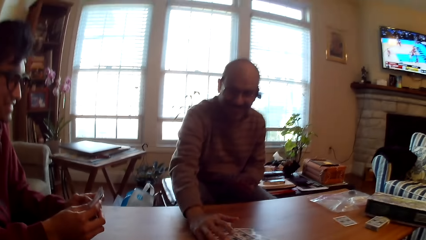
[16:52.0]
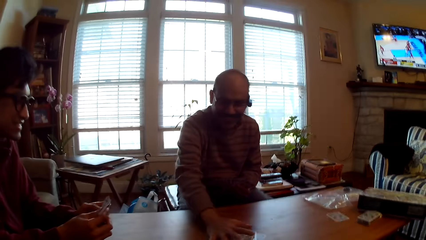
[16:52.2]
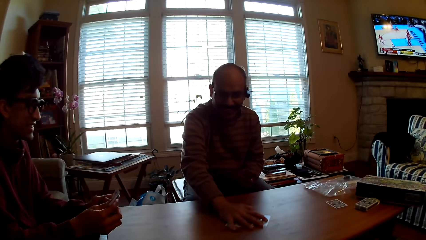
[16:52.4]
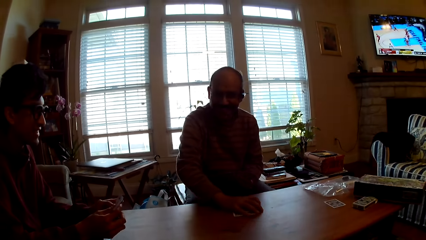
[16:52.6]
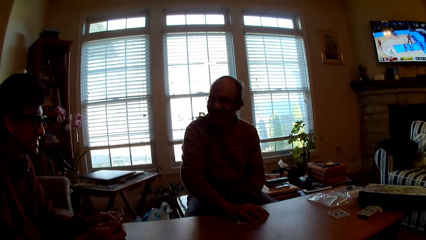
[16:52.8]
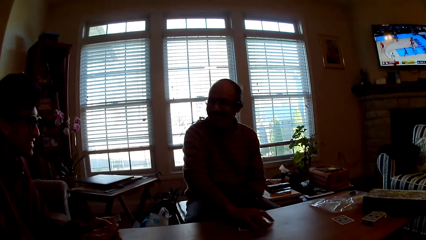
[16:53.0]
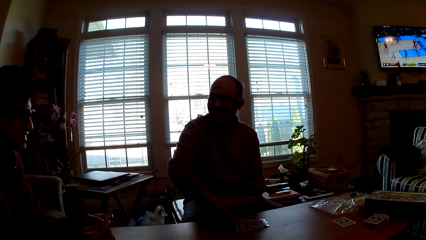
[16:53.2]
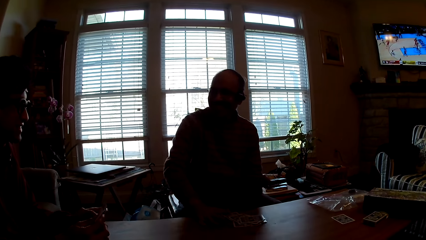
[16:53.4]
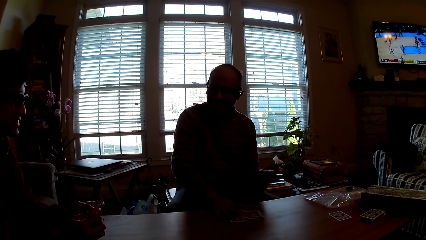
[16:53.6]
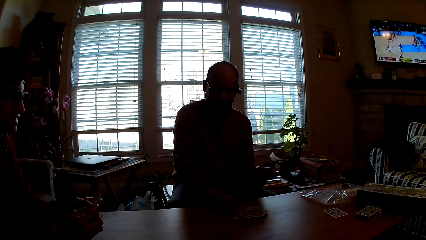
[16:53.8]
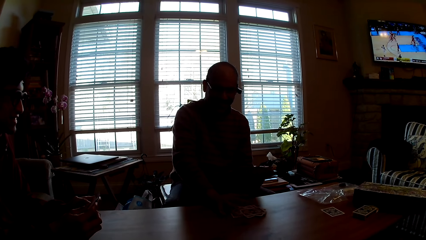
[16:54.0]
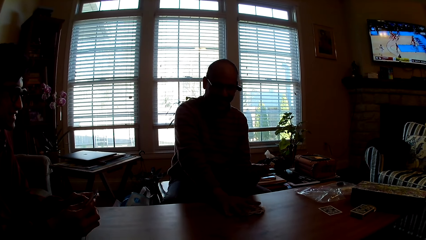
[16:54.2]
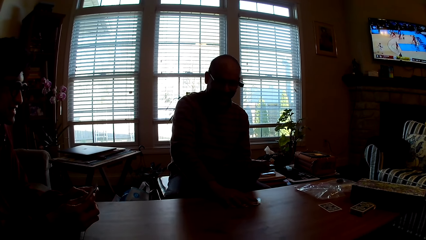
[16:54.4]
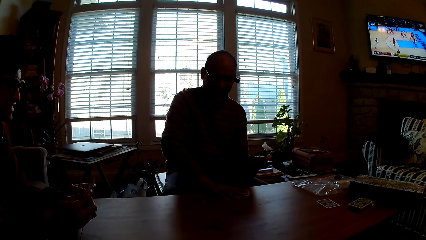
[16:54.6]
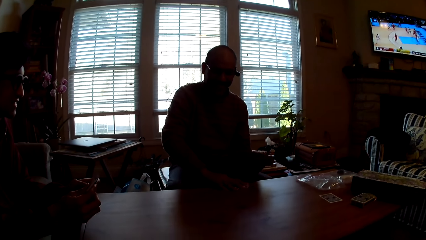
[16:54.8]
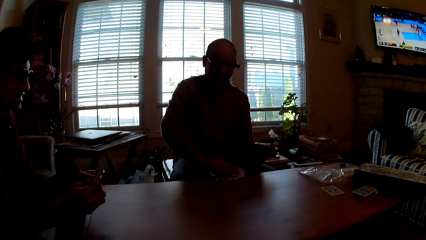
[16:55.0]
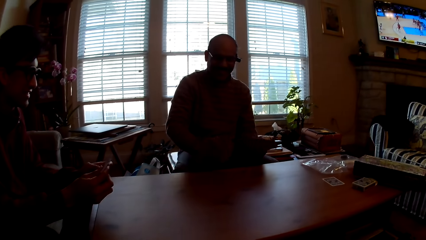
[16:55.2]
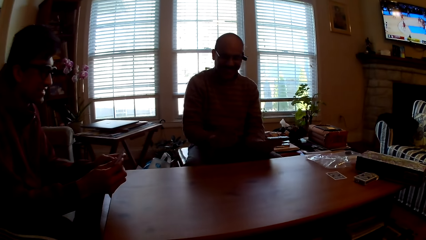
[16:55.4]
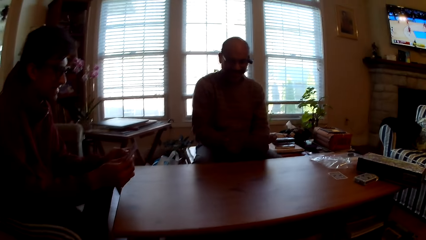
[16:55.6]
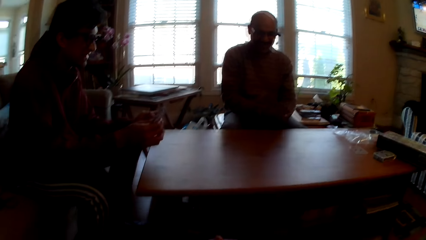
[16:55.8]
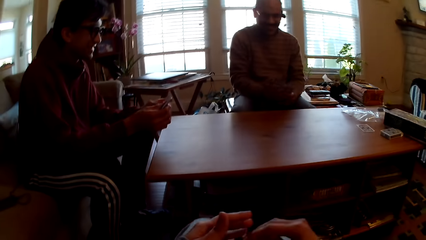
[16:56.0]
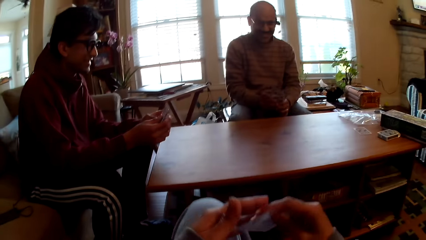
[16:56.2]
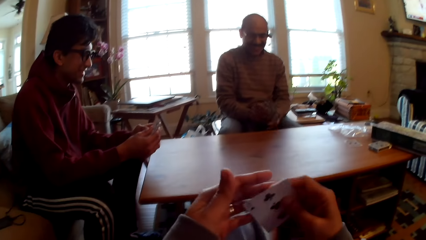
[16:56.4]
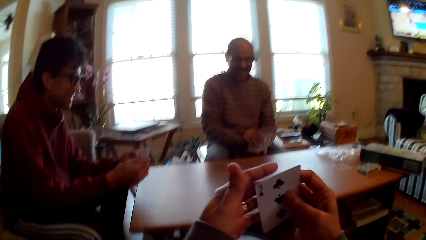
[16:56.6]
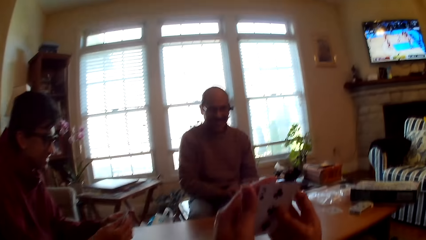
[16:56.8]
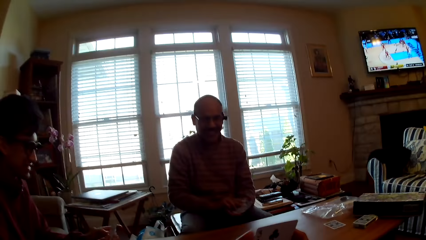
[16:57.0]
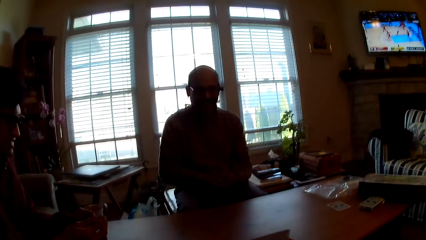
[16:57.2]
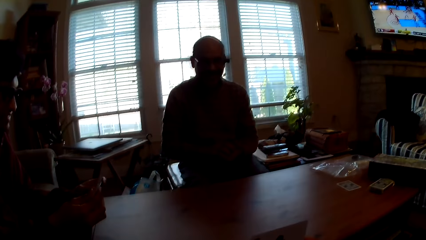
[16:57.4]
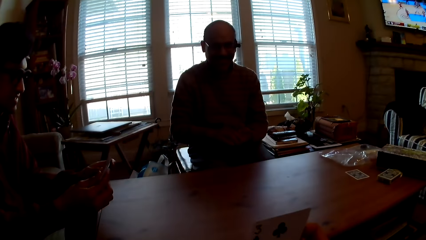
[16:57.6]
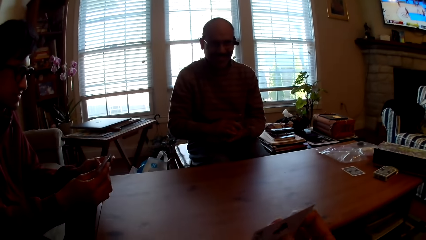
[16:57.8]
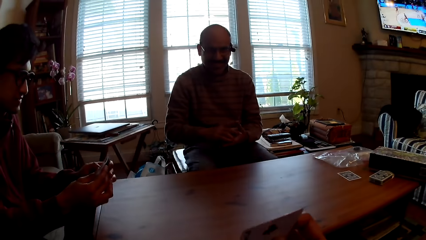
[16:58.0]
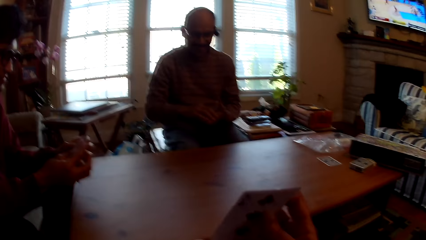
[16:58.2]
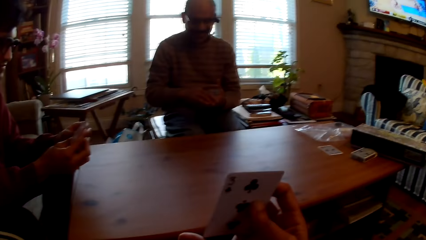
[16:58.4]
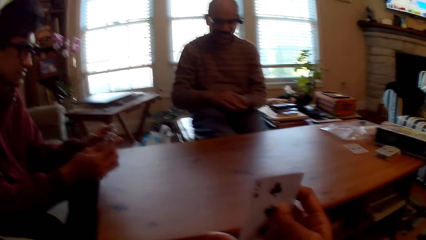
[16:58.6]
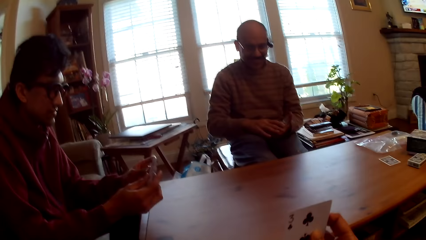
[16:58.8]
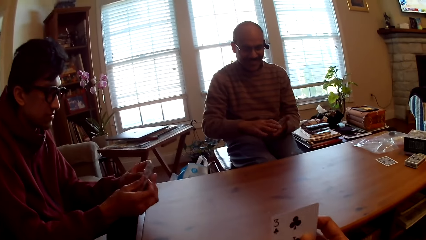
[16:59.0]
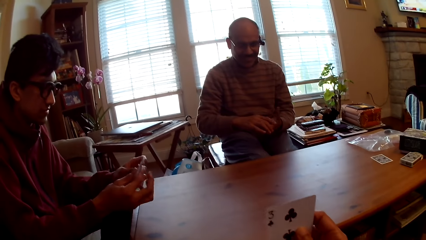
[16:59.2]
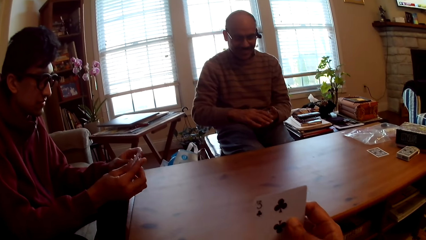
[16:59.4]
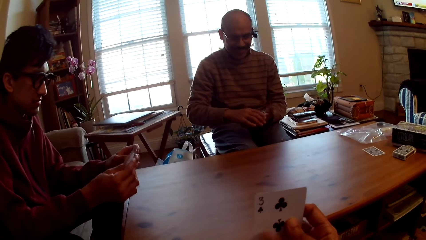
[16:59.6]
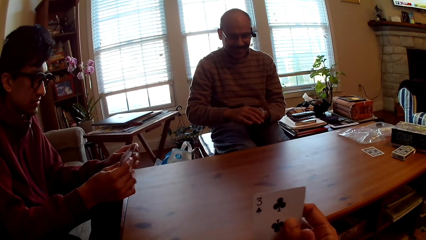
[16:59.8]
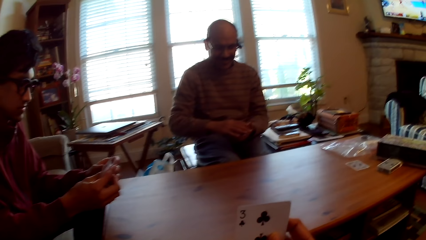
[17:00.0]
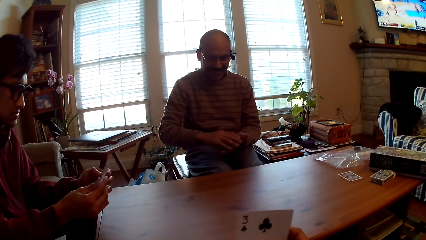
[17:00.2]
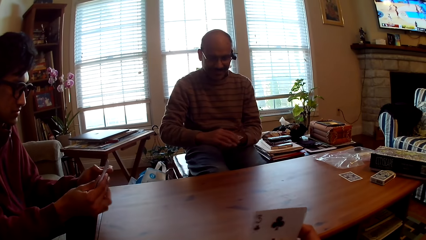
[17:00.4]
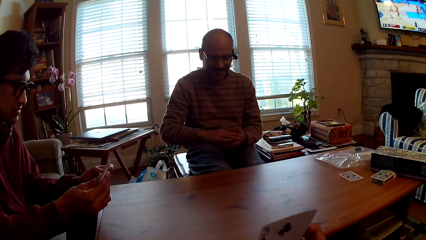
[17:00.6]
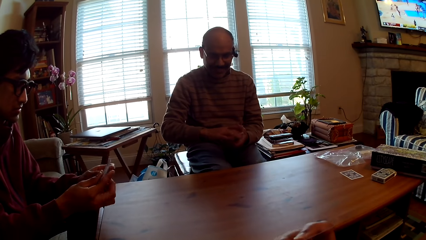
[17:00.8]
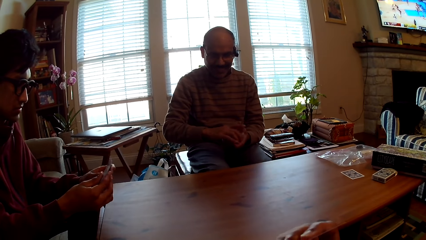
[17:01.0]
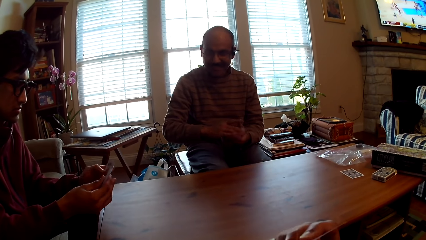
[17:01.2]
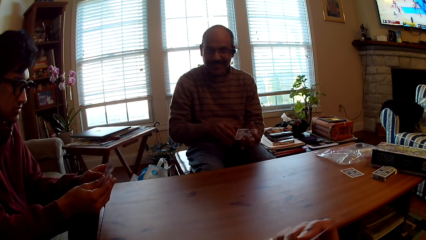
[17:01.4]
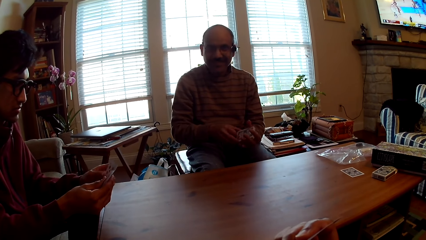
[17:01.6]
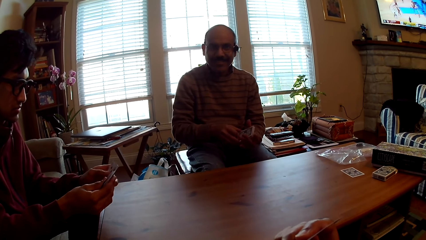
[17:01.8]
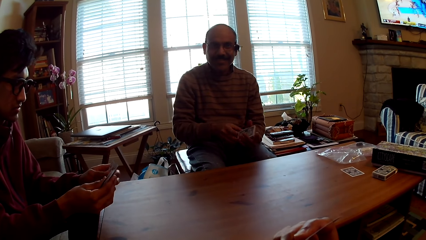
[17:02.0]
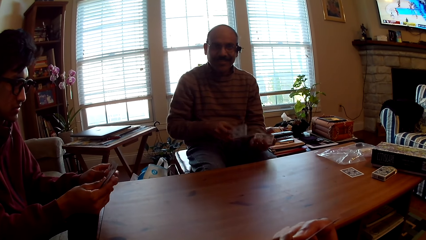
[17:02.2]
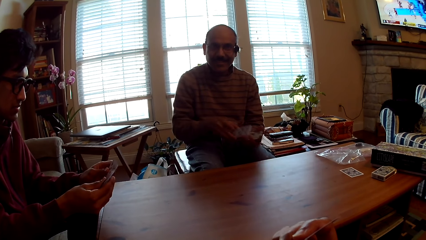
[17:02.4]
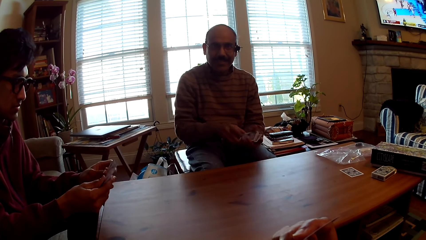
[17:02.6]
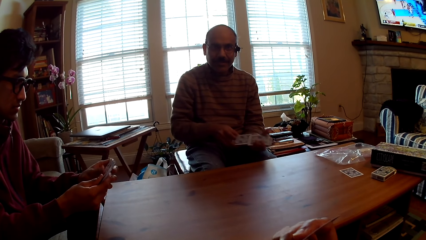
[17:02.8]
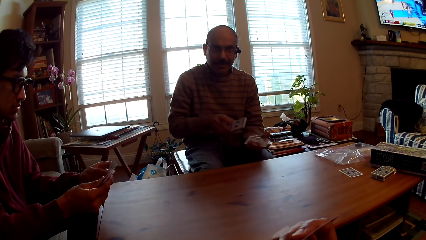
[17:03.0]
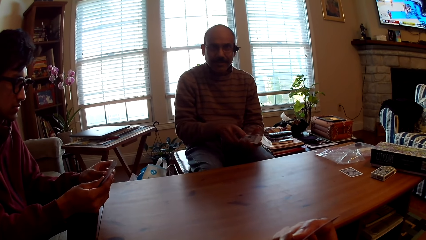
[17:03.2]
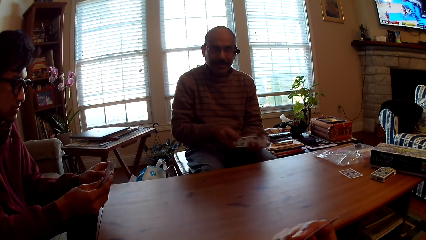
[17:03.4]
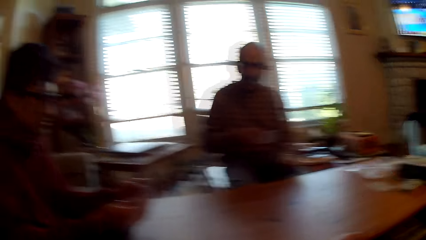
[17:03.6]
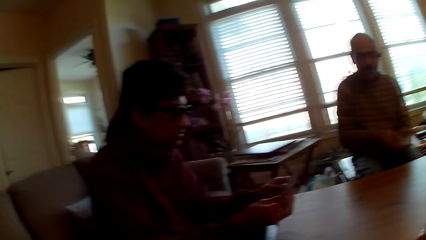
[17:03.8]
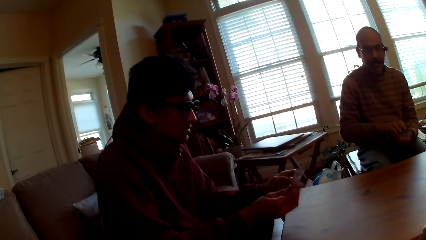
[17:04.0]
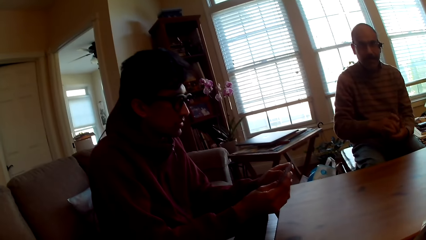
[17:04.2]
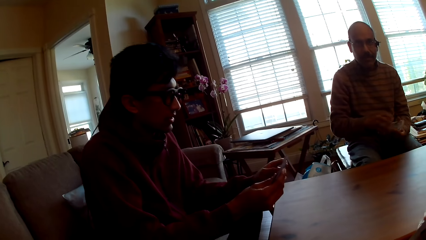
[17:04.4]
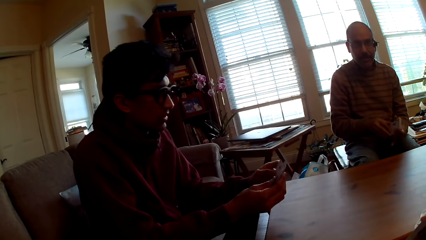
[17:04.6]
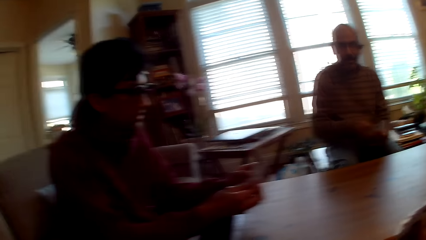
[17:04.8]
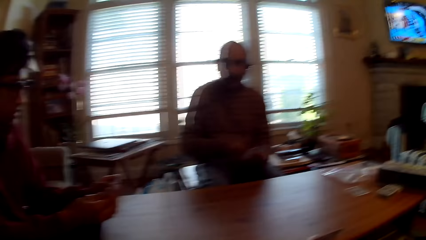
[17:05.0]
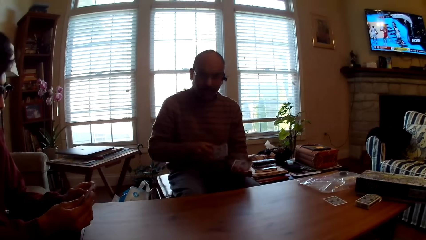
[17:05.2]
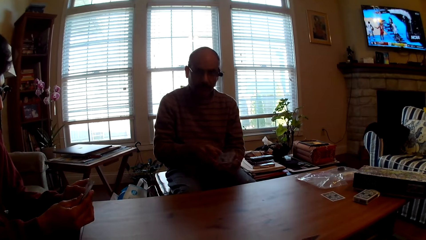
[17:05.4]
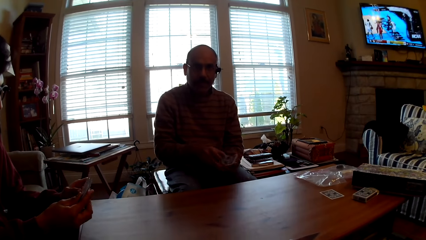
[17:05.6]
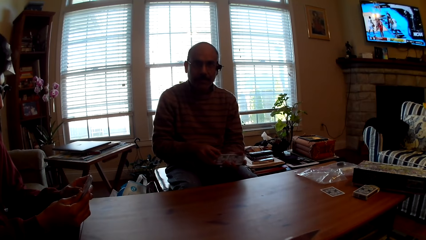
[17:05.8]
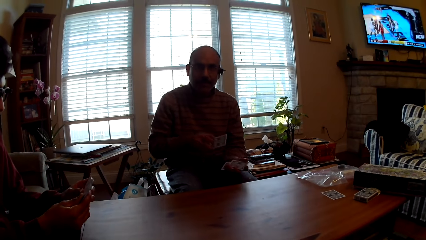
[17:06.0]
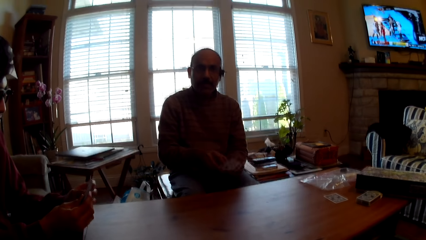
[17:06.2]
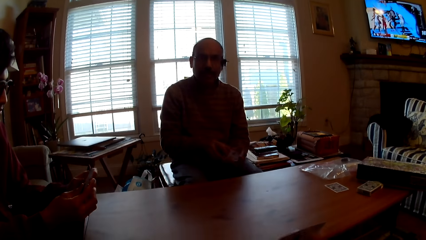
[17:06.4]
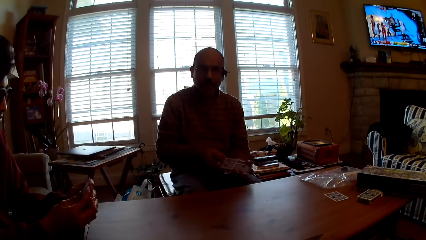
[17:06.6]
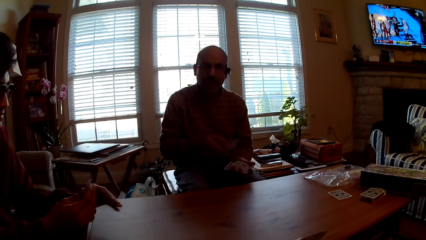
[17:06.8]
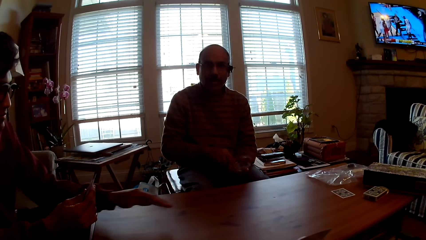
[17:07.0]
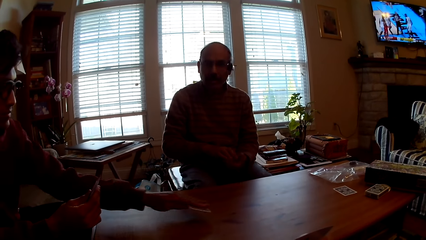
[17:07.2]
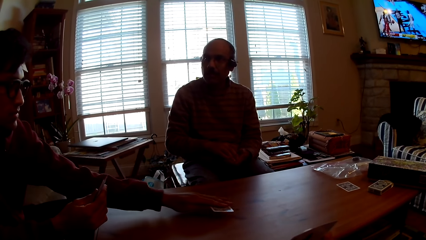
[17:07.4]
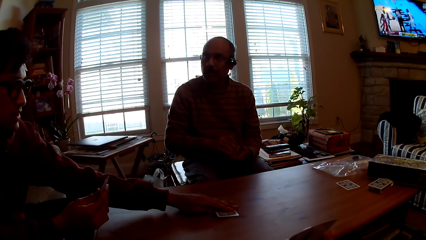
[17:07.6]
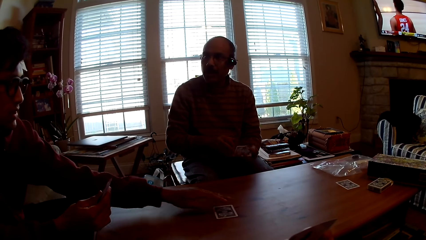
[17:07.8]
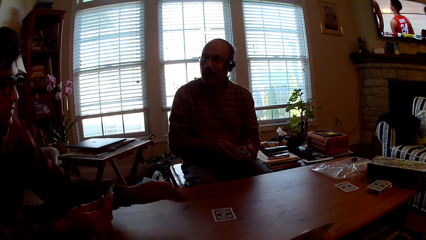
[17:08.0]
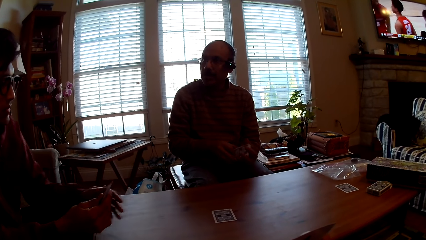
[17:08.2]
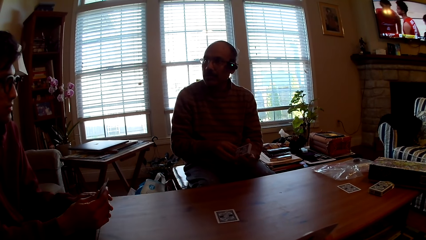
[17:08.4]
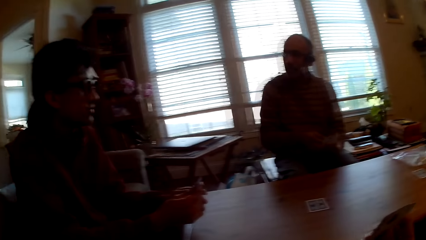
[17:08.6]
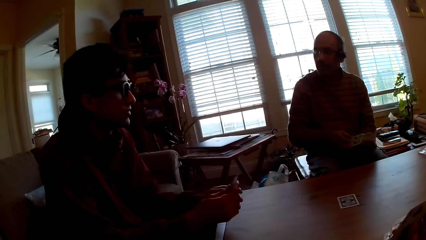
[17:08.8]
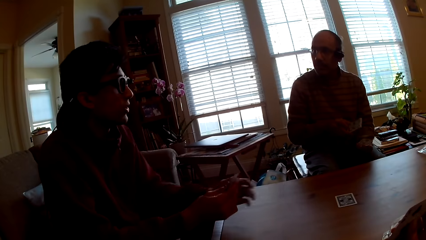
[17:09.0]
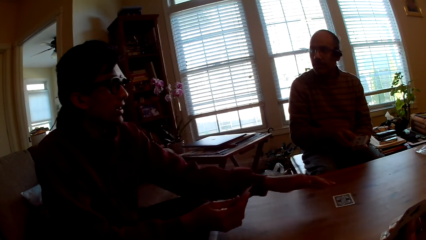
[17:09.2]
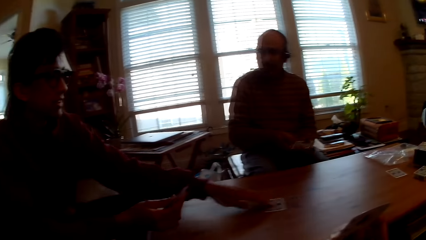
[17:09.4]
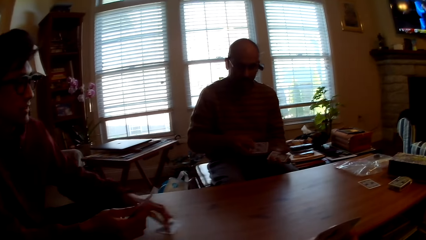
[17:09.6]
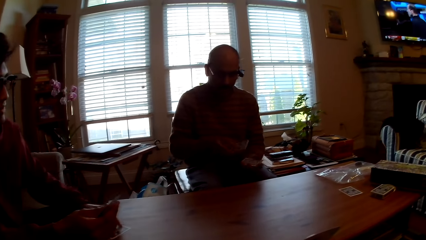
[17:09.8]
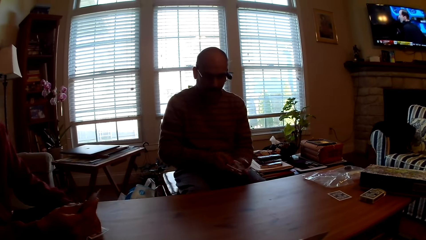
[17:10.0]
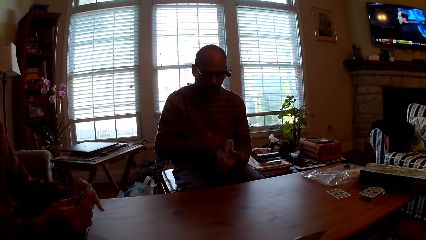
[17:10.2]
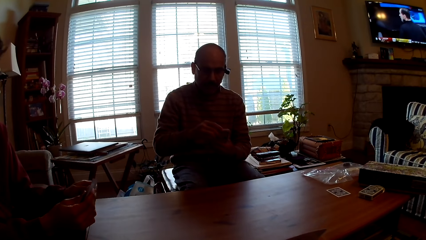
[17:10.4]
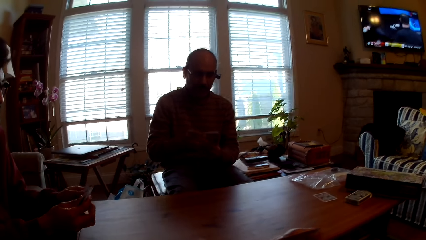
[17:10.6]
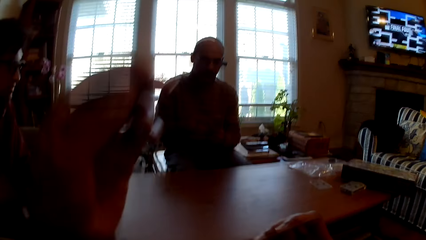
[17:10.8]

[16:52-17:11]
The camera wearer takes the card. A man picks up cards. Another man plays poker and puts the card on the table. The first man arranges cards.
